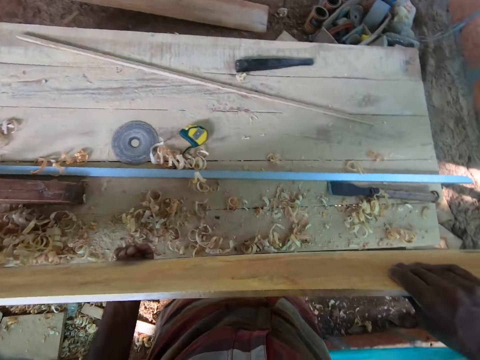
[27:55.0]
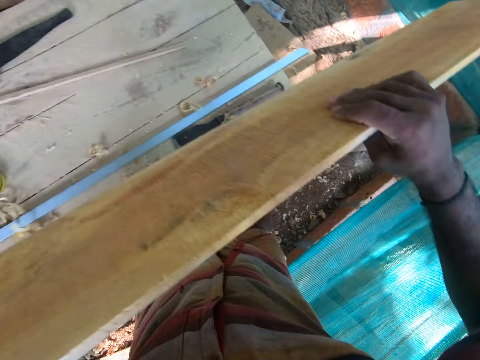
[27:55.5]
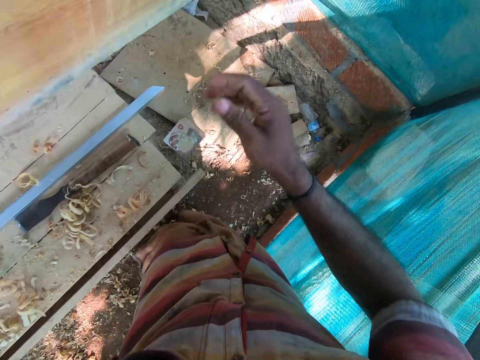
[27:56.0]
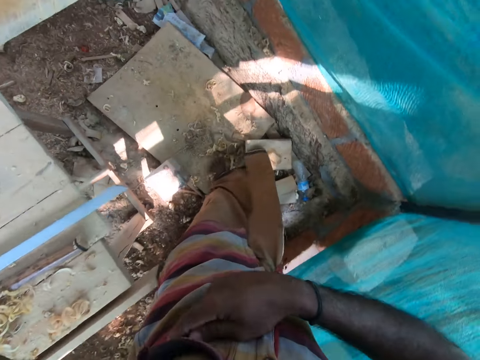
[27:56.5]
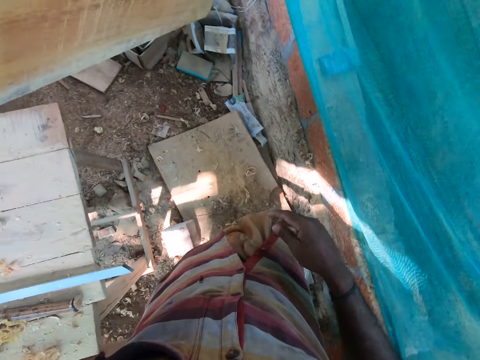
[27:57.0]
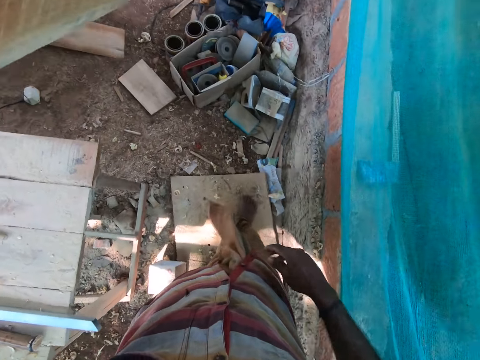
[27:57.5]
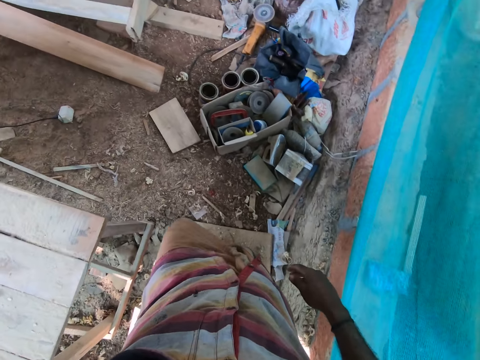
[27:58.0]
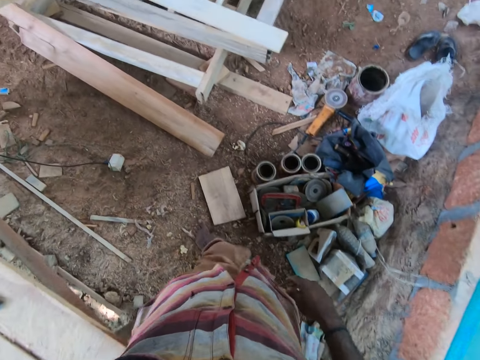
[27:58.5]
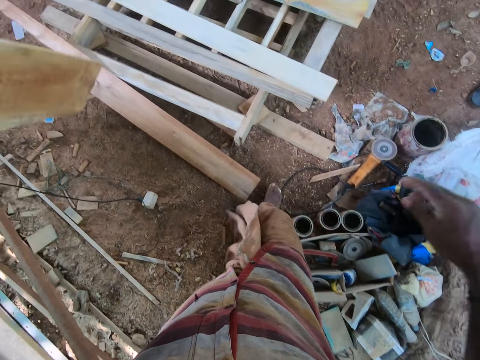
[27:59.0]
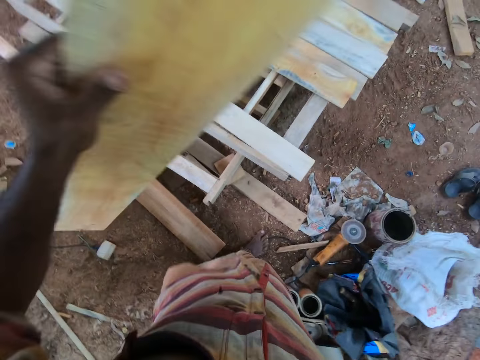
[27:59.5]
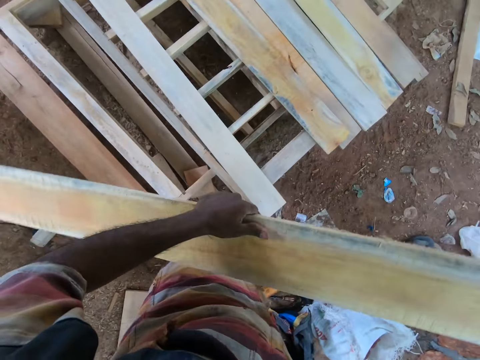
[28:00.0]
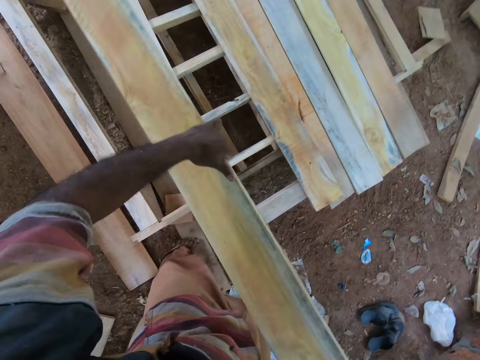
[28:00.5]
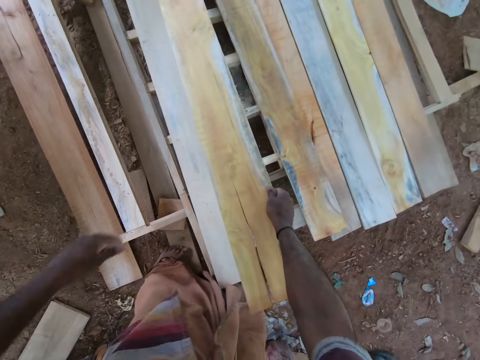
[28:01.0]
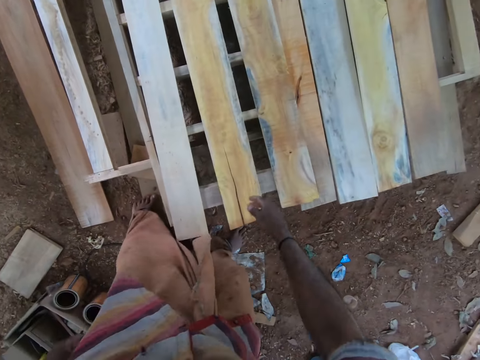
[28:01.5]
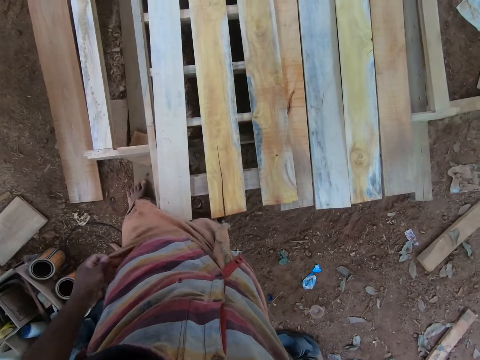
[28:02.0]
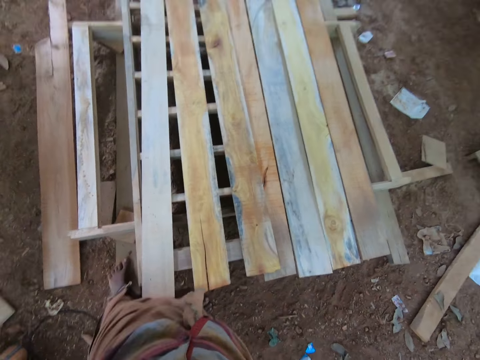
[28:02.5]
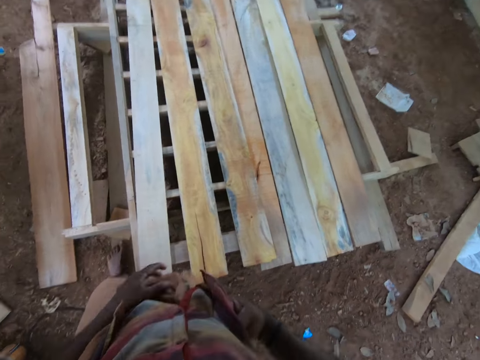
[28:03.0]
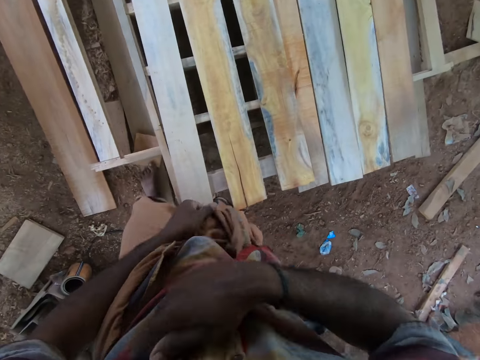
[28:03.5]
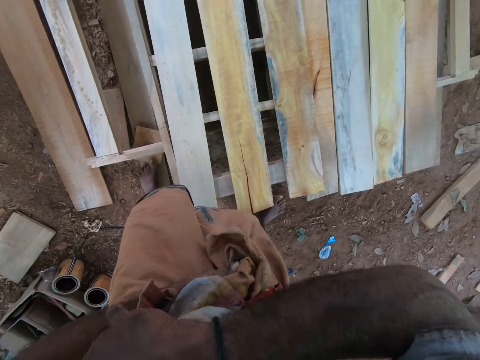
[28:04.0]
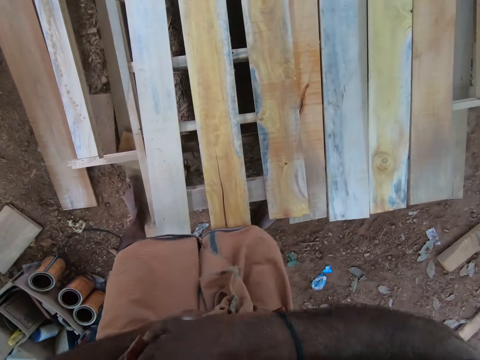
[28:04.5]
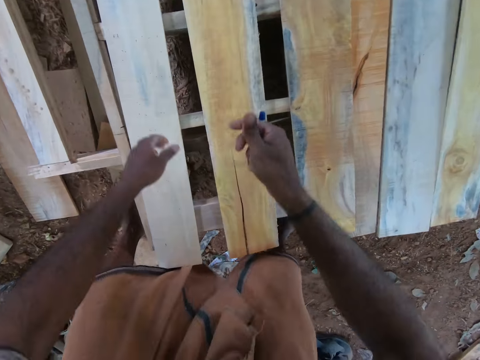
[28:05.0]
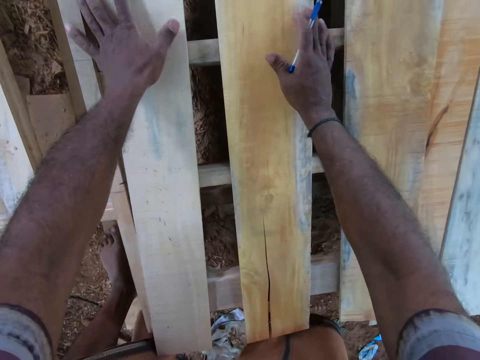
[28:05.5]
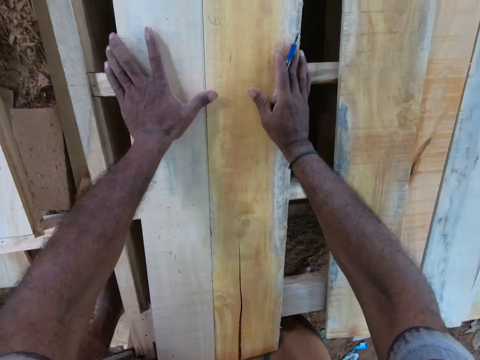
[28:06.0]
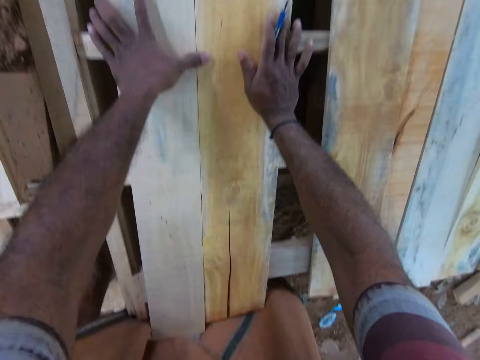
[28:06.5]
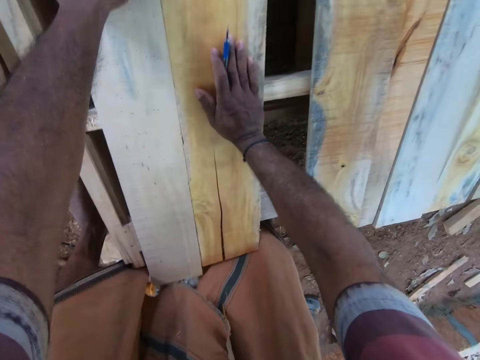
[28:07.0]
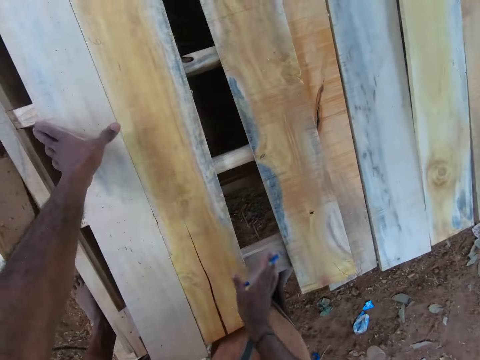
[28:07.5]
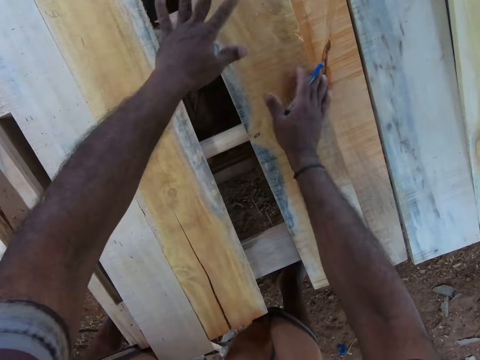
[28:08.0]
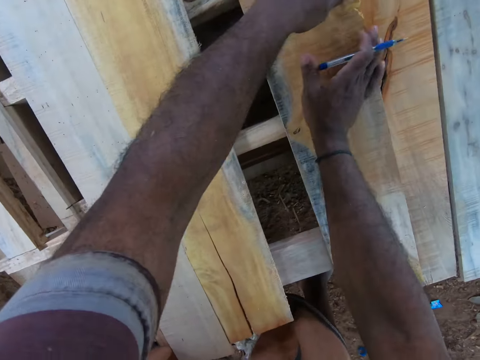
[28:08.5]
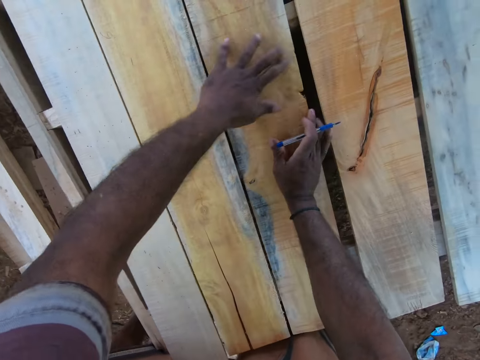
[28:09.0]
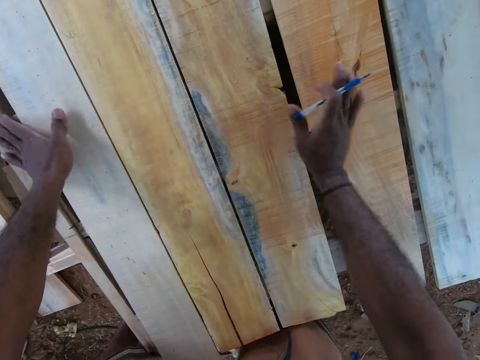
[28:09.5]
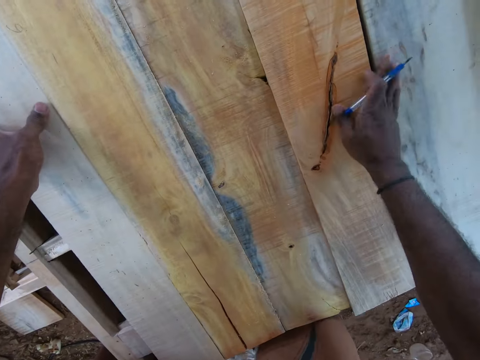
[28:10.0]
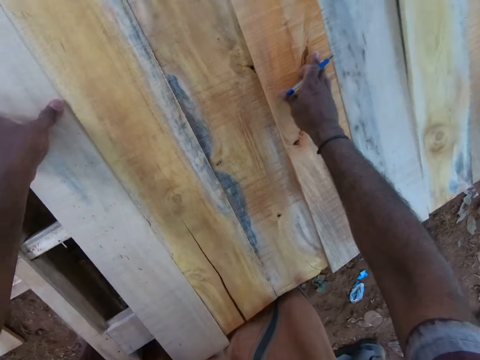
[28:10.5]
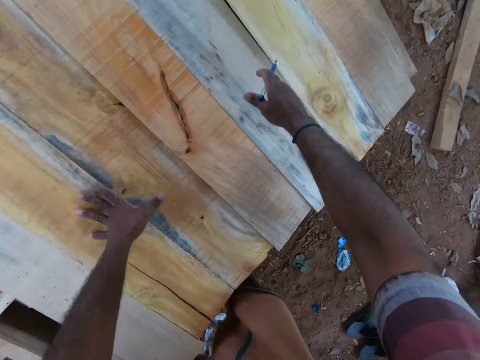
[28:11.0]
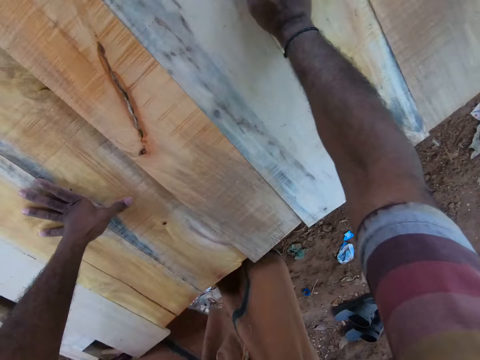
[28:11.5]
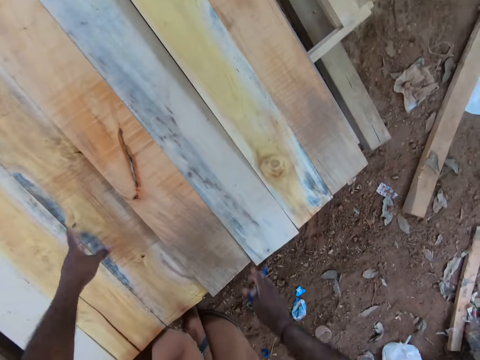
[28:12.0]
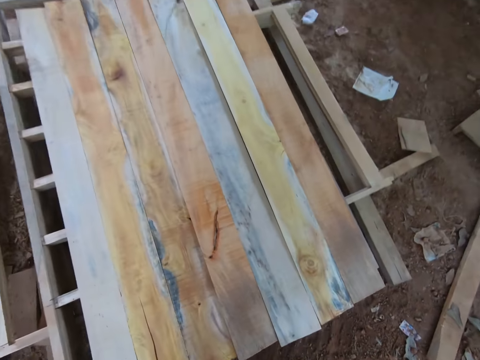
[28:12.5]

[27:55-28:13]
The camera wearer picks up the piece of wood from the work bench with his hands. He touches his shirt with his right hand. He walks towards a workbench. He drops the piece of wood on the workbench with his right hand. He adjusts a wrapper on his waist with his hands. He removes a pen from the shirt's pocket with his right hand. He joins the piece of wood with another piece of wood on the work bench with his hands. He joins a piece of wood to the piece of wood with his hands. He joins a piece of wood to the piece of wood with his hands again. He adjusts the pieces of wood on the work bench with his hands.

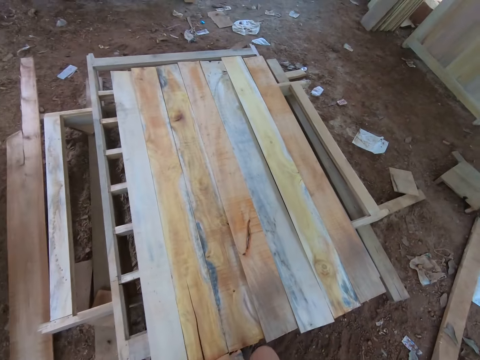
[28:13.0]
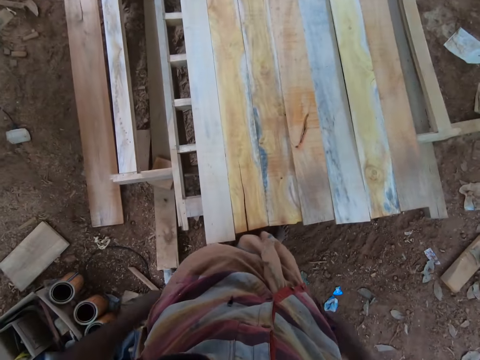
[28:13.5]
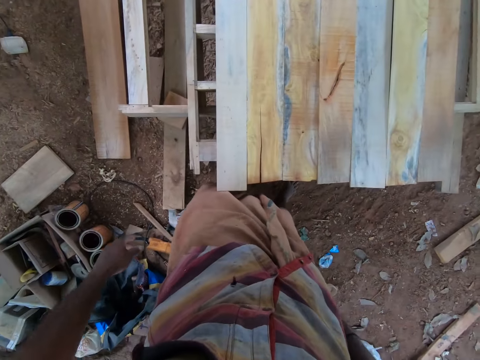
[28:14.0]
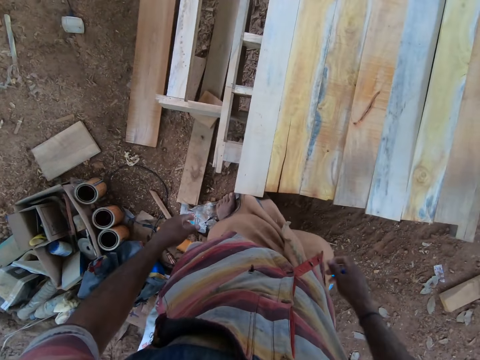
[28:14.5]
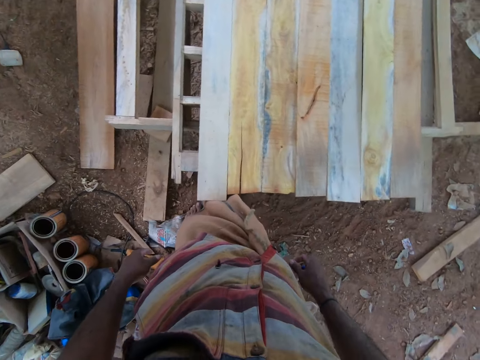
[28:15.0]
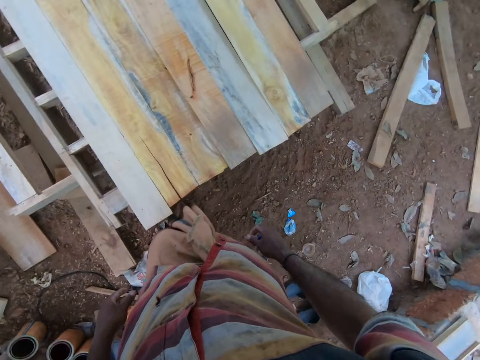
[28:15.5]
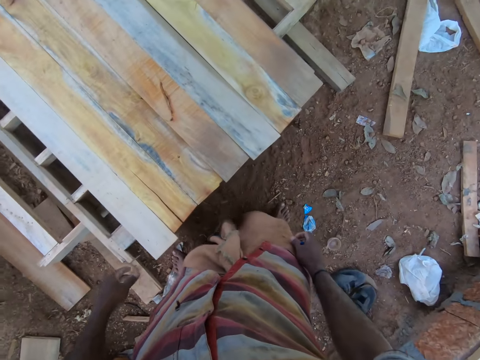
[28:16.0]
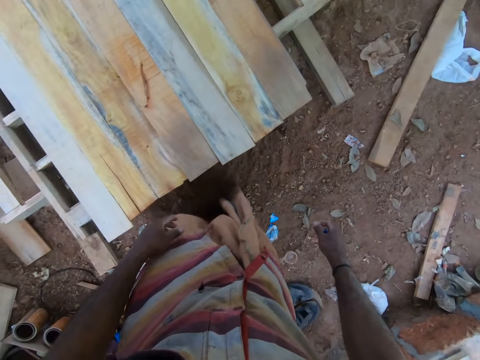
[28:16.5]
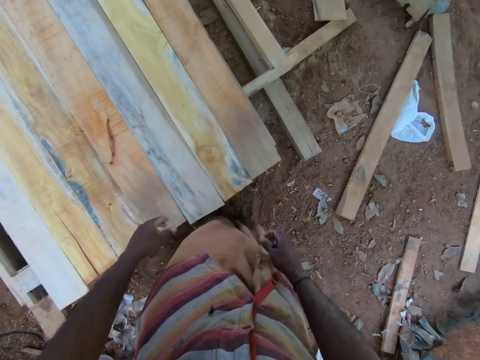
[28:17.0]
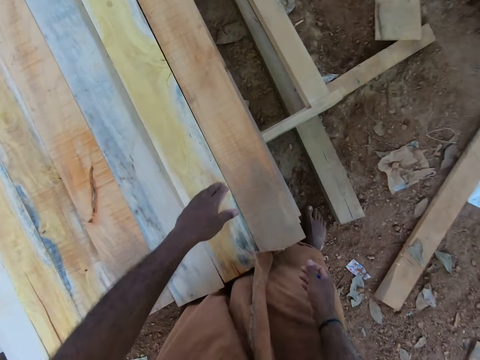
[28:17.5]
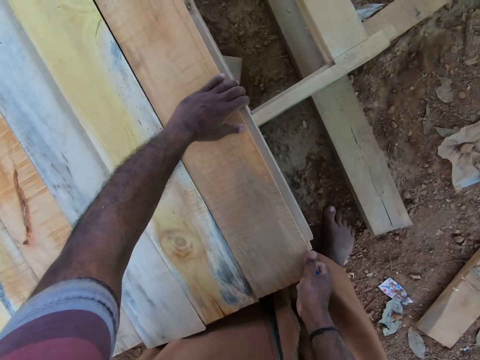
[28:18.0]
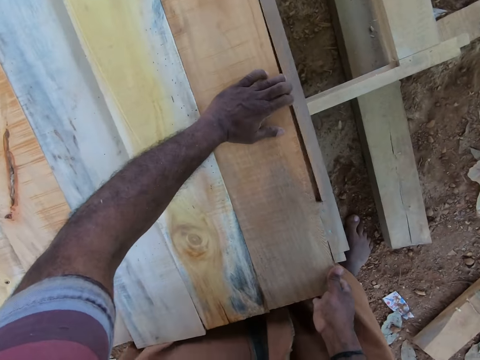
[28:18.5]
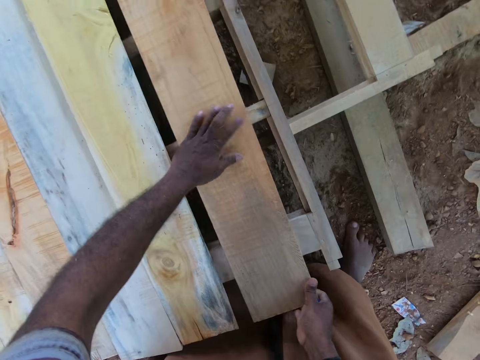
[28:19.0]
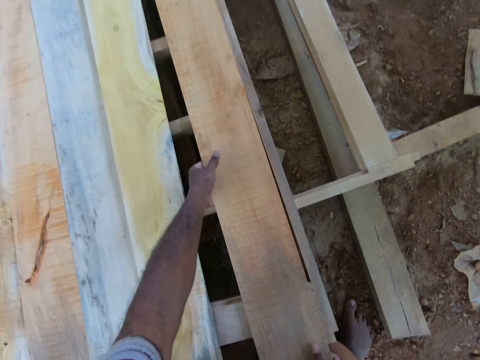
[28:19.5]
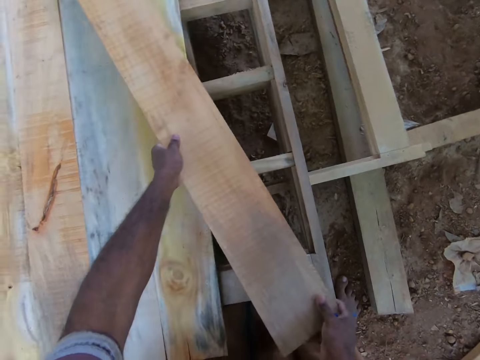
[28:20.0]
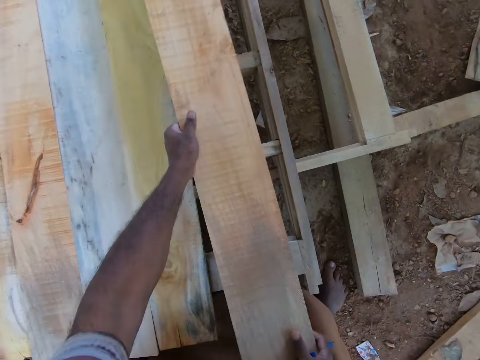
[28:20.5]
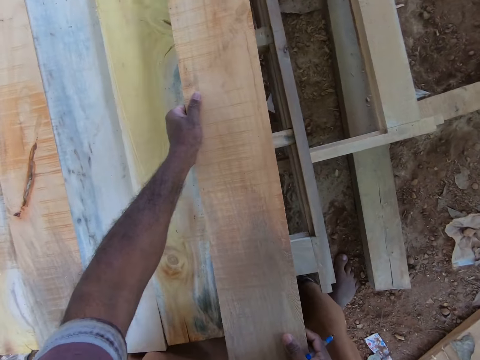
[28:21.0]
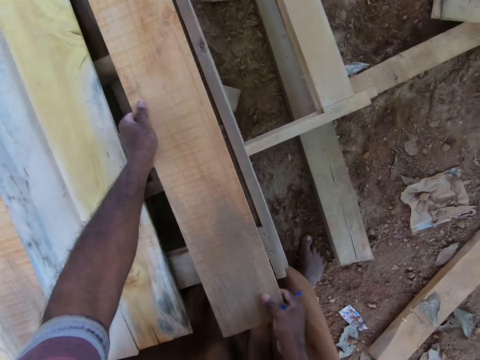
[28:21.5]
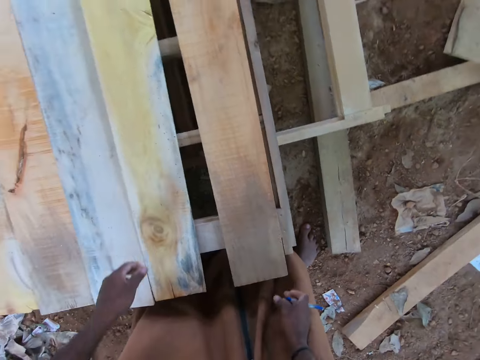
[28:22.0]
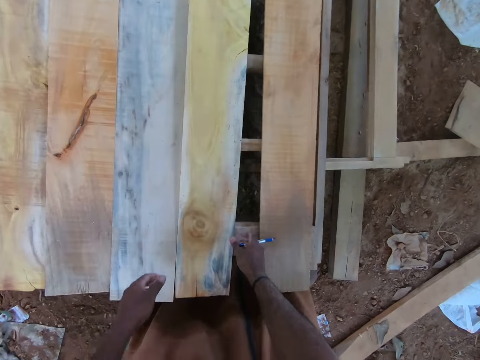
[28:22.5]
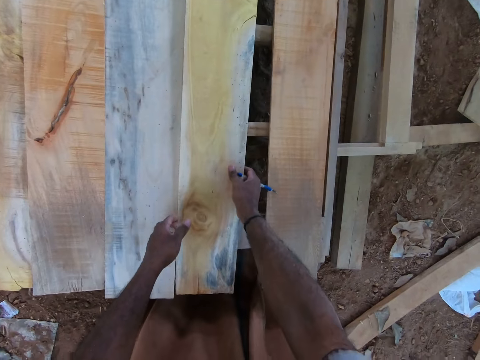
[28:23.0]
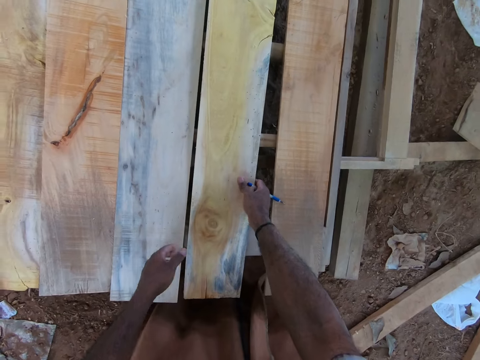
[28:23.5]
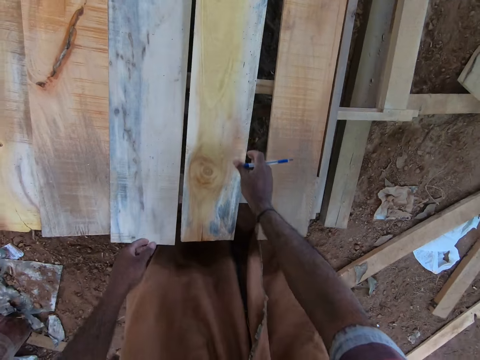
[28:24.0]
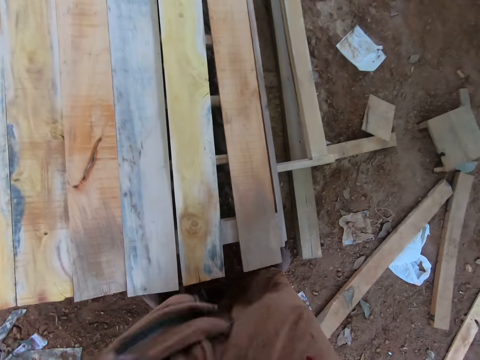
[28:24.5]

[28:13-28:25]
The camera wearer adjusts a piece of wood on the work bench with his hands. He adjusts the piece of wood on the work bench with his hands again.
